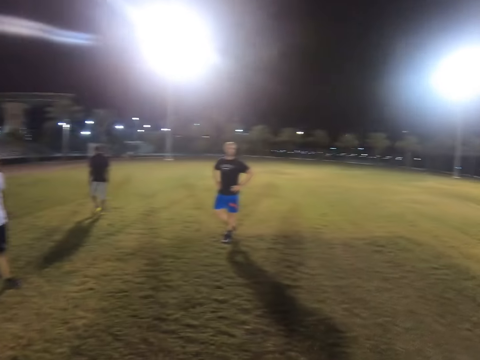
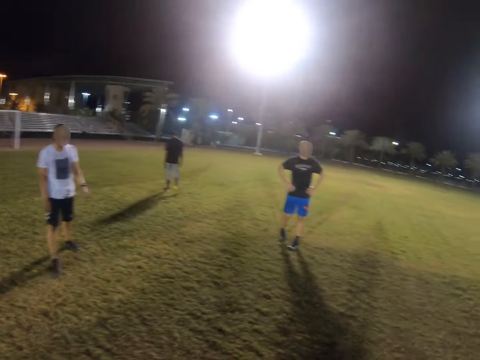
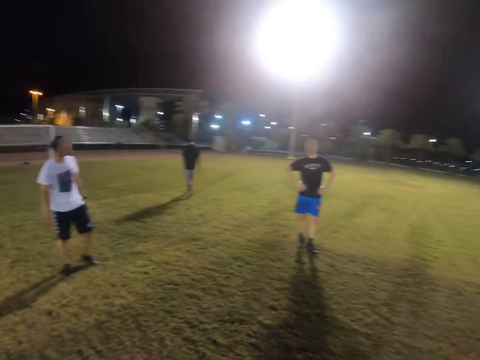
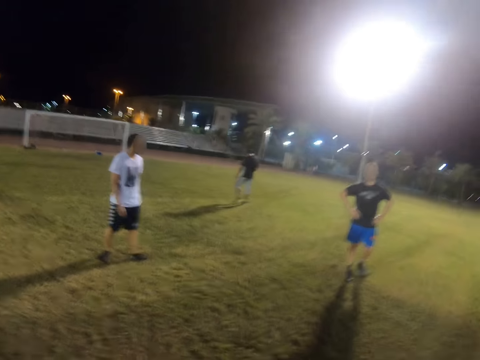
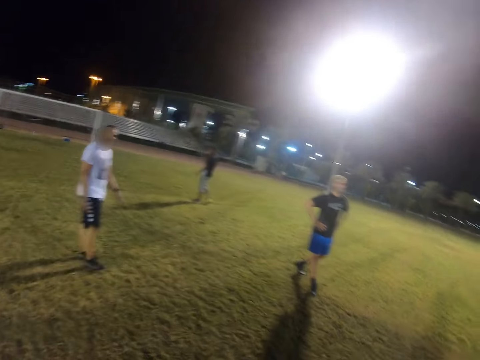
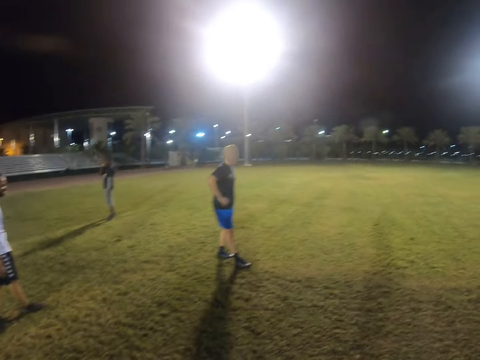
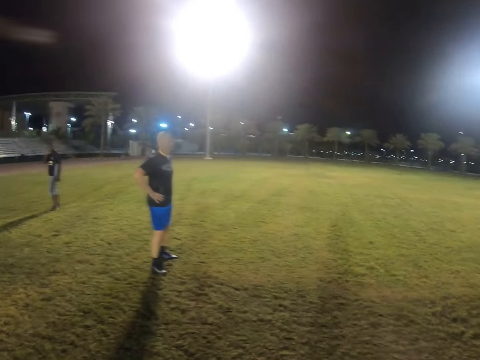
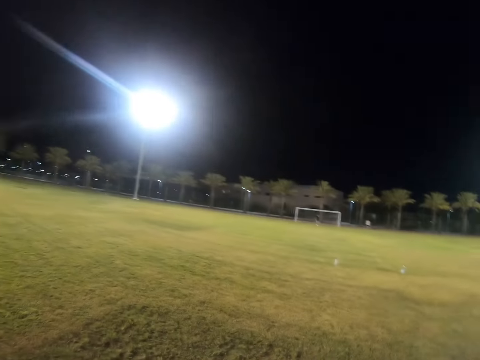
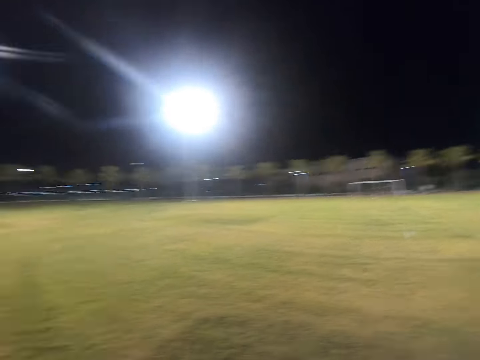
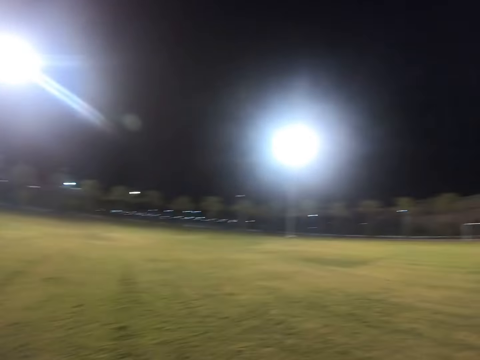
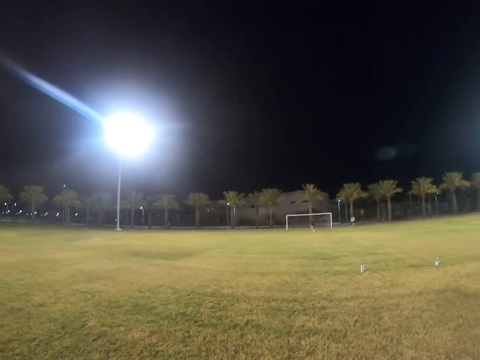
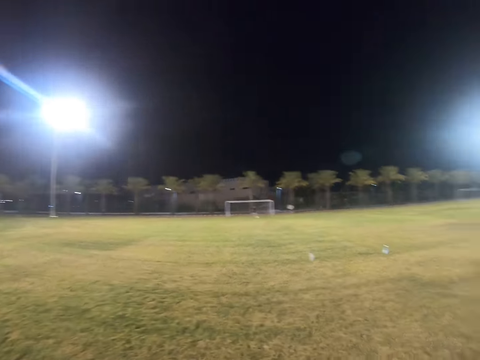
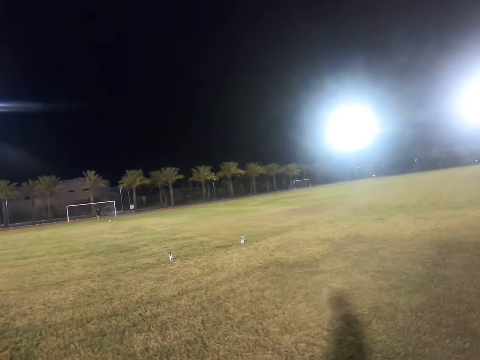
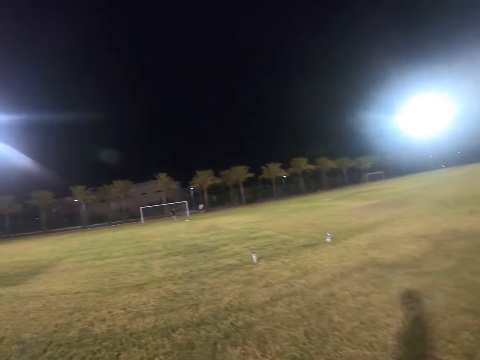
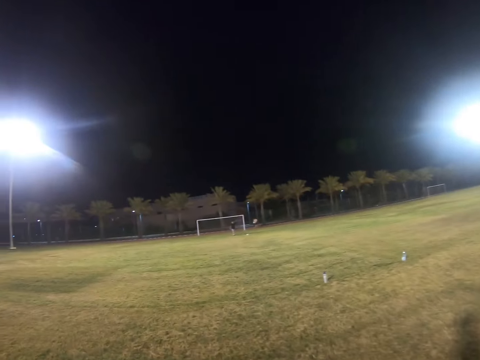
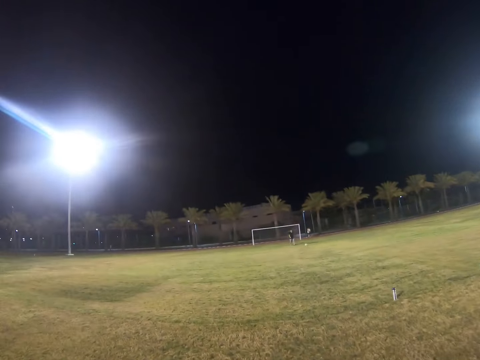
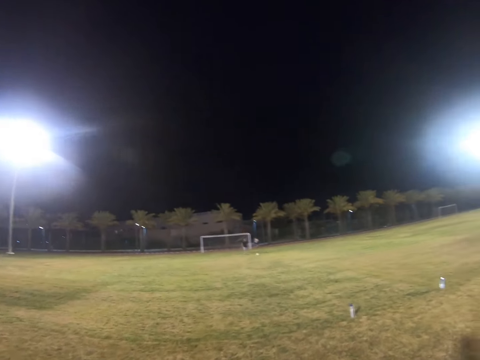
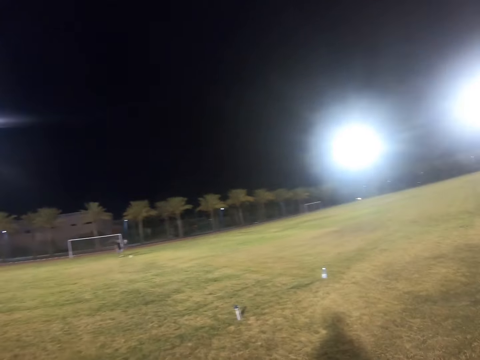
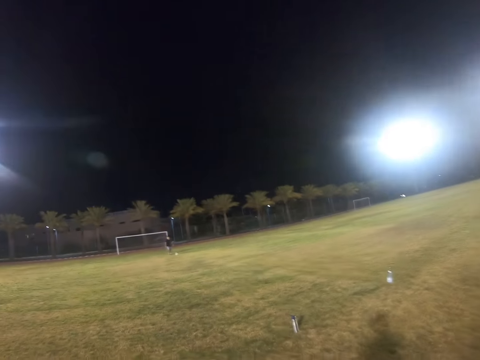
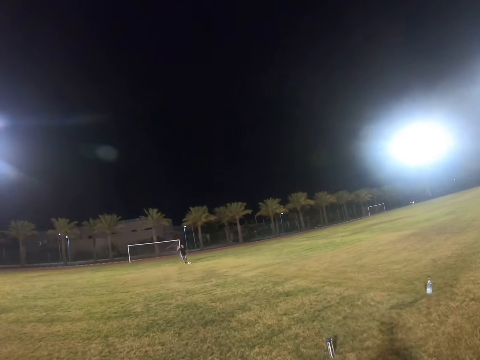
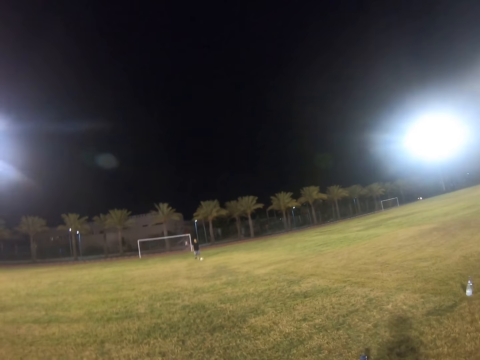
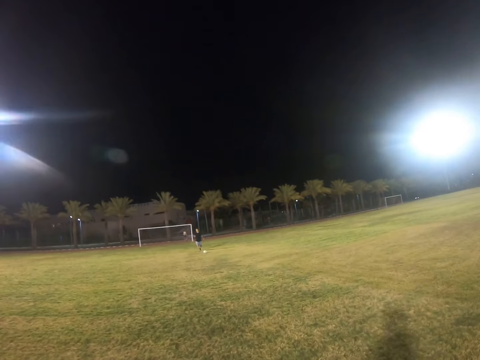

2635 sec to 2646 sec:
The camera wearer looks around the field. They walk.

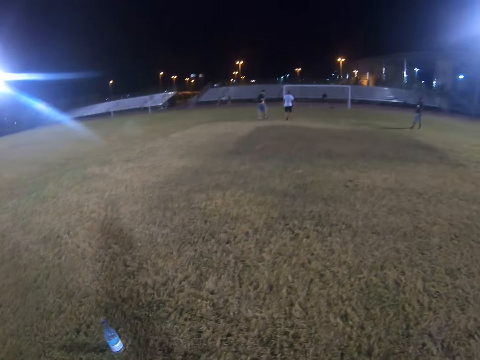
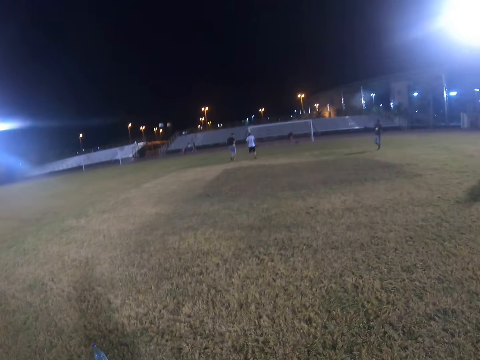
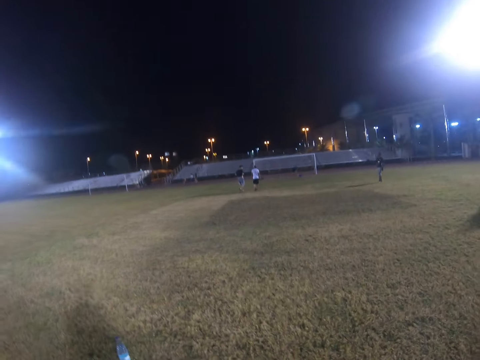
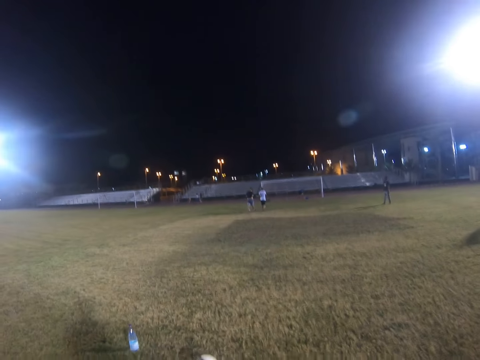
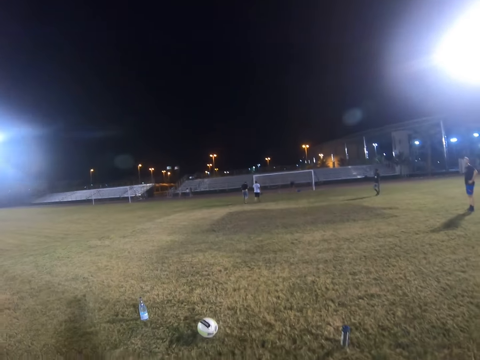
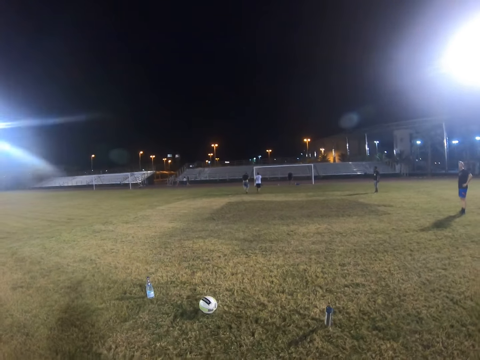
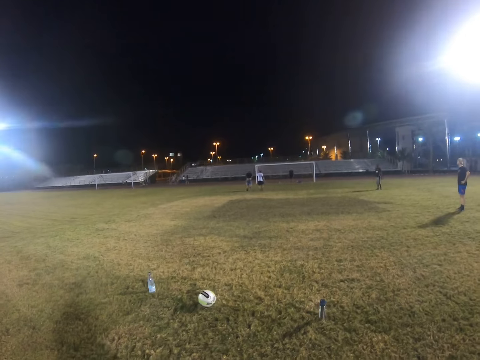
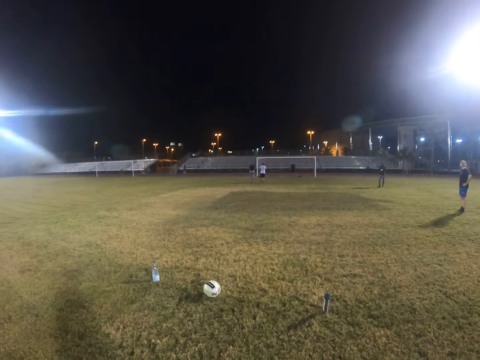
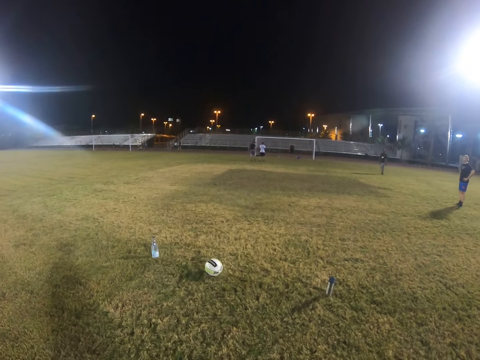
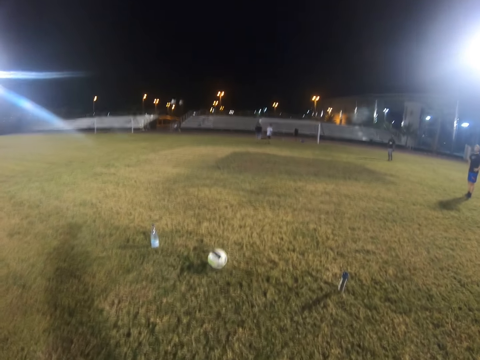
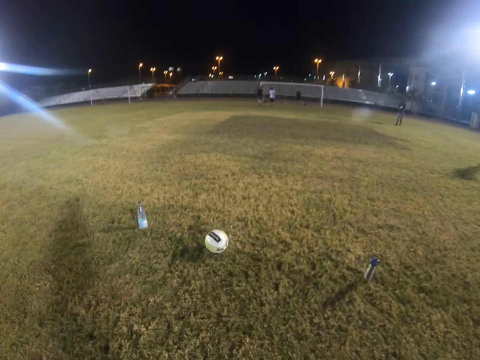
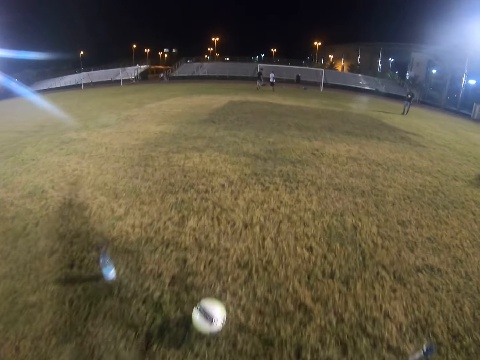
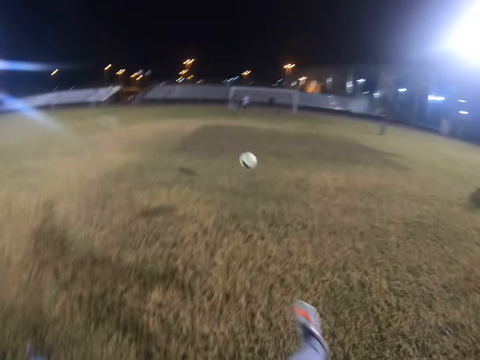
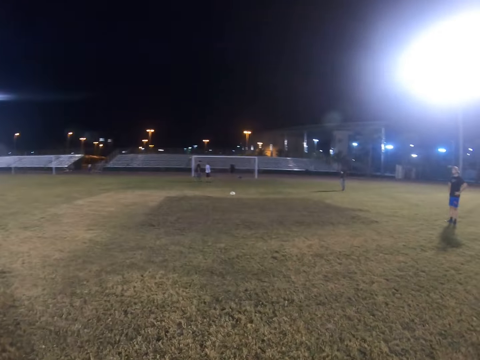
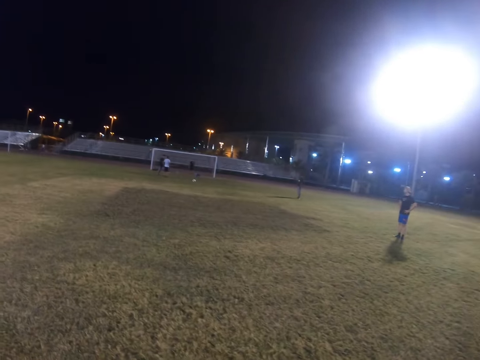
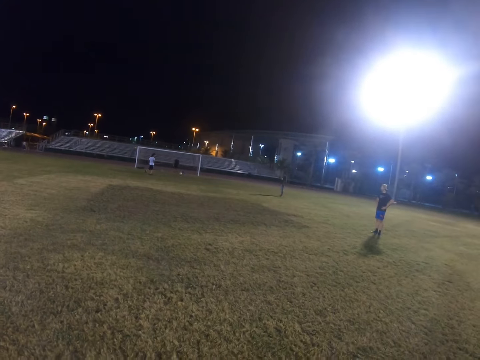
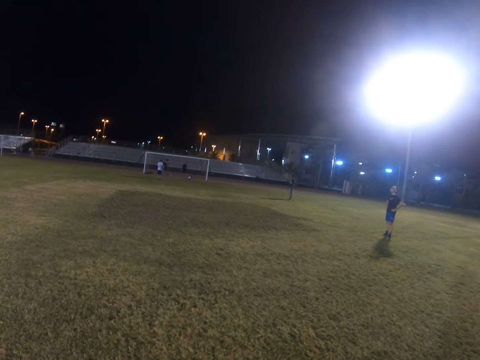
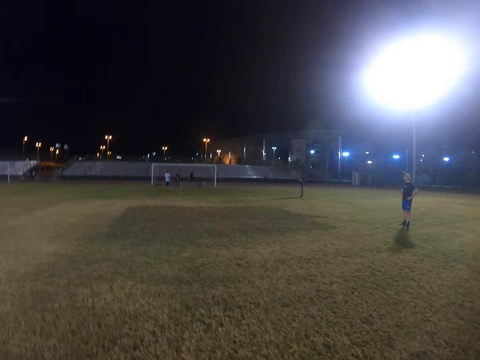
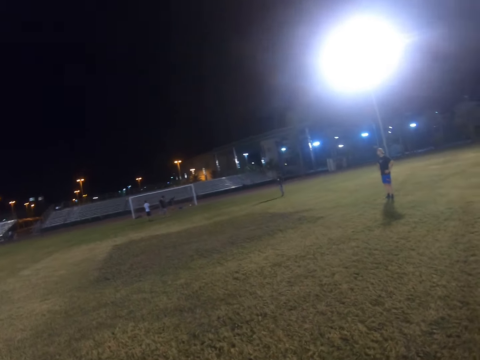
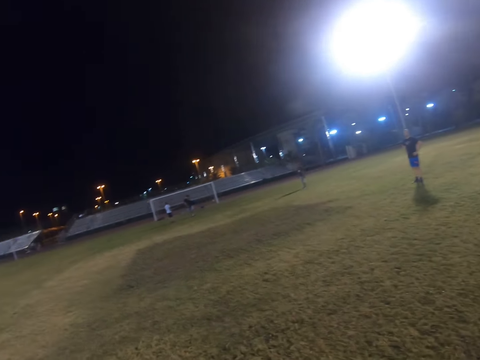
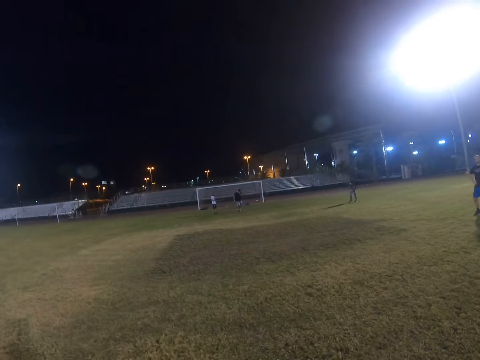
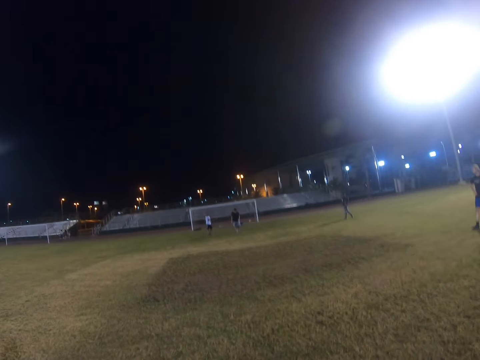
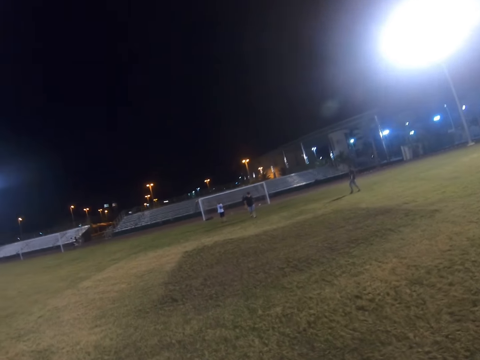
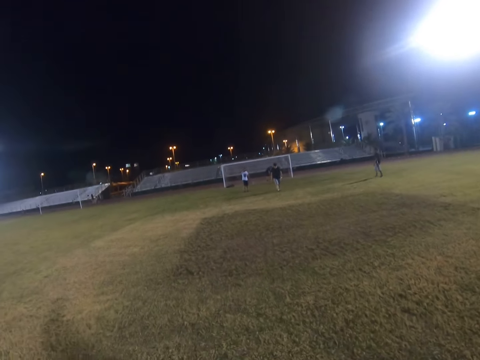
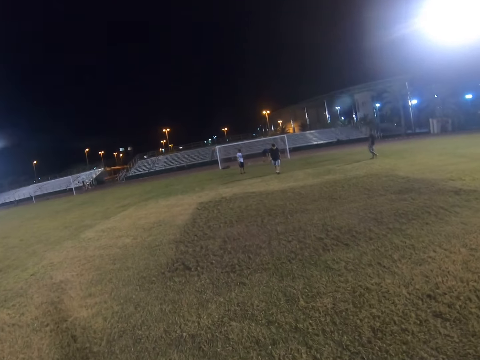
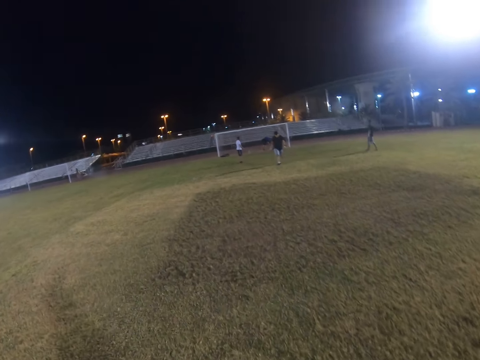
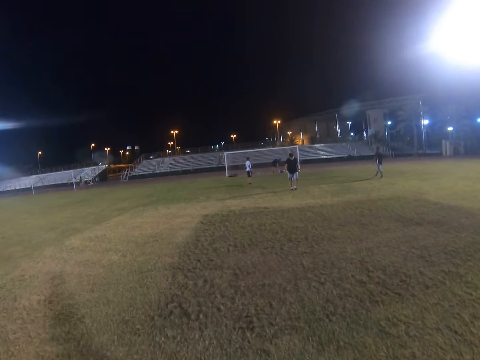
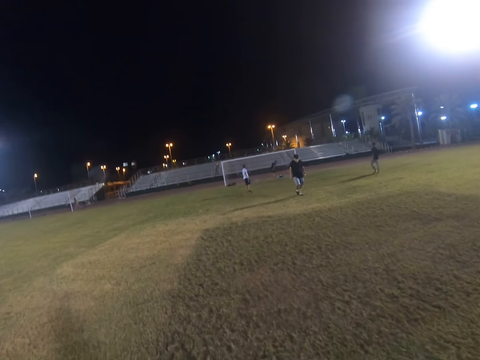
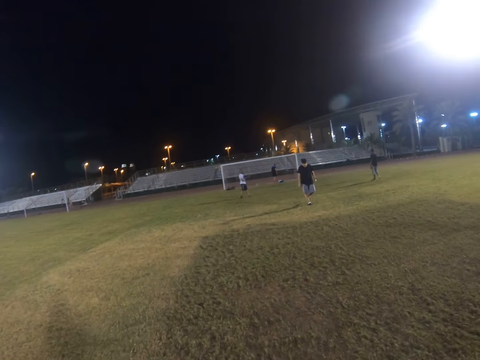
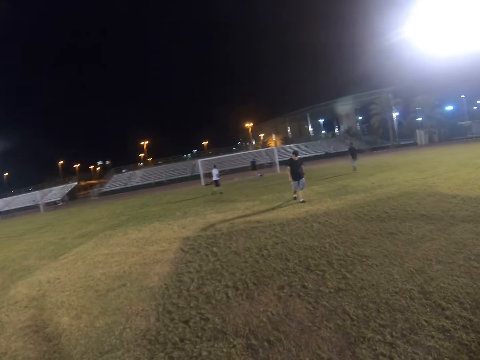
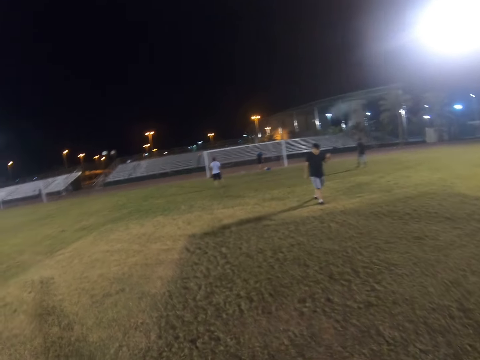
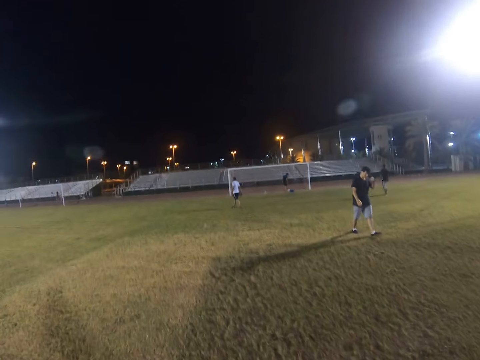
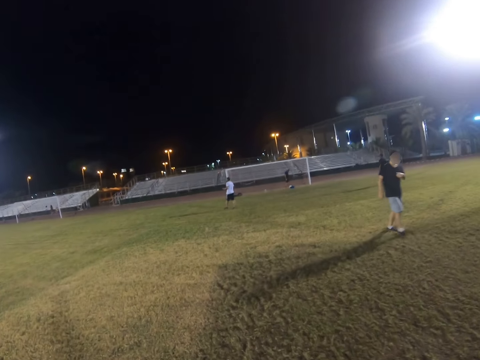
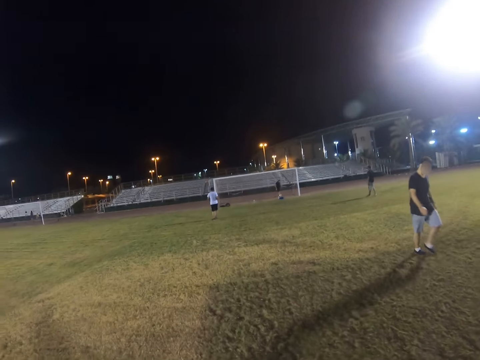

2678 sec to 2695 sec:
The camera wearer walks away from the ball. They move towards the ball. They kick the ball. They walk on the field.
